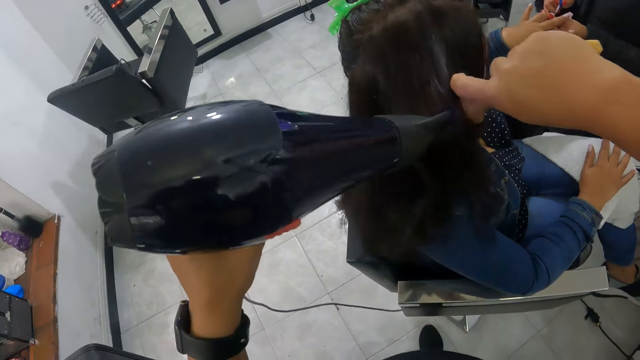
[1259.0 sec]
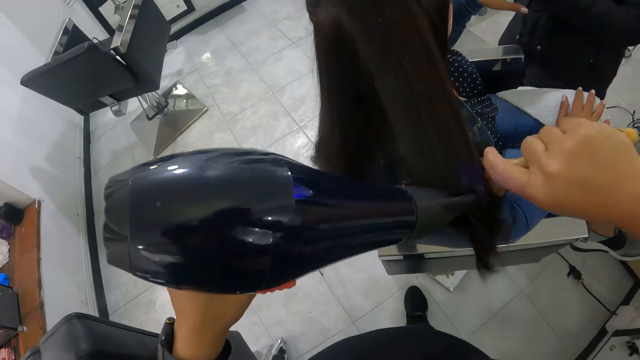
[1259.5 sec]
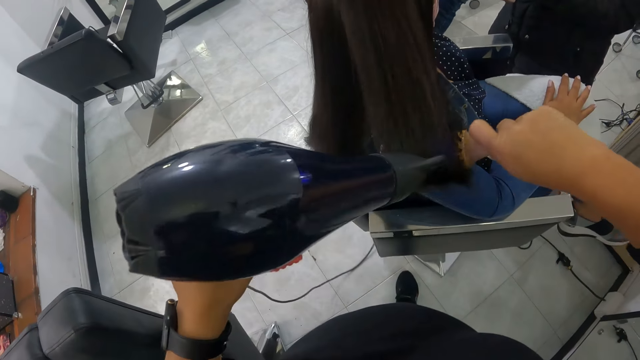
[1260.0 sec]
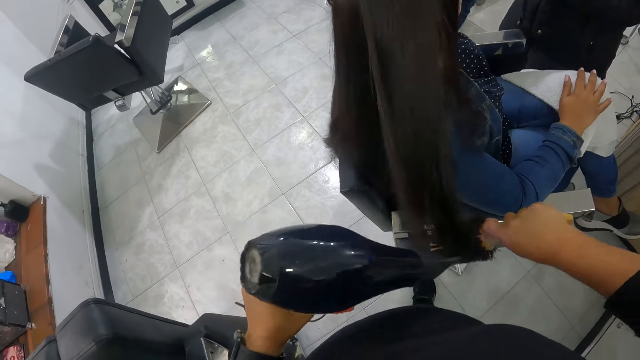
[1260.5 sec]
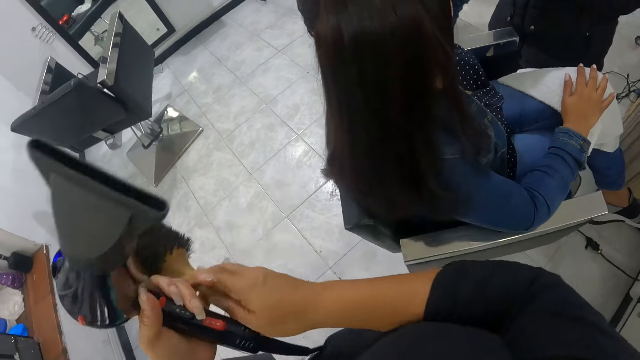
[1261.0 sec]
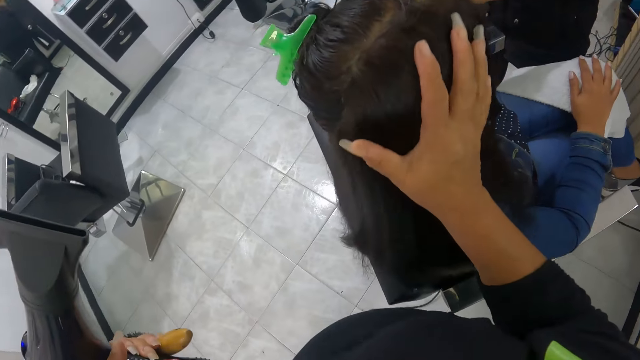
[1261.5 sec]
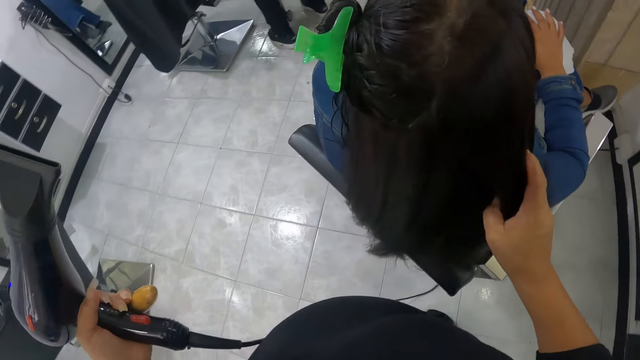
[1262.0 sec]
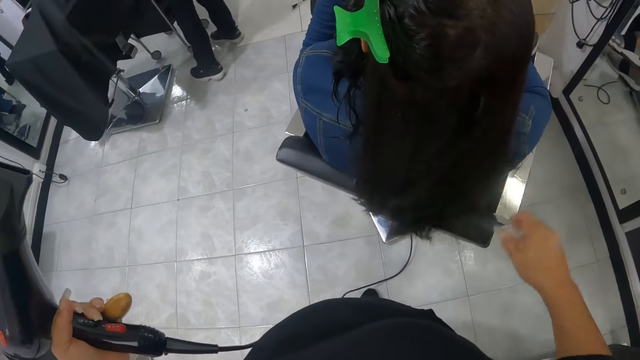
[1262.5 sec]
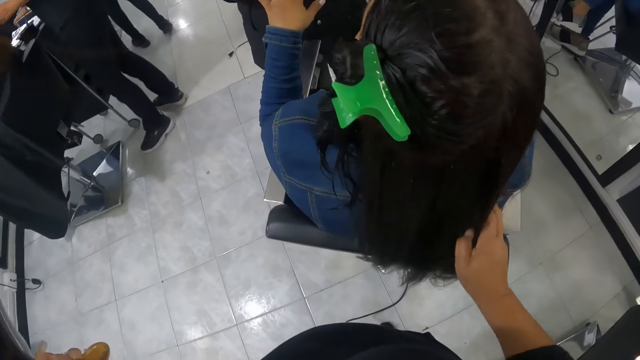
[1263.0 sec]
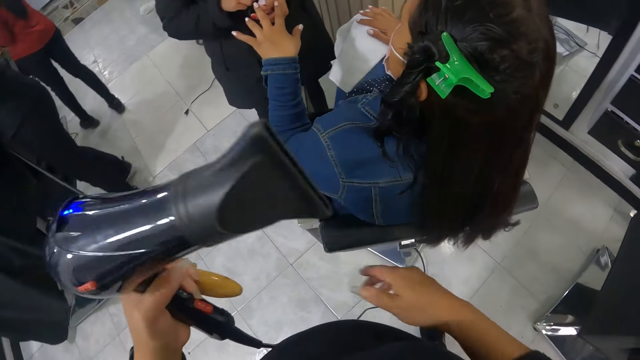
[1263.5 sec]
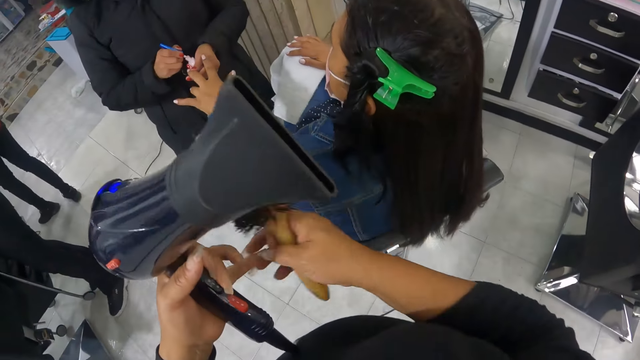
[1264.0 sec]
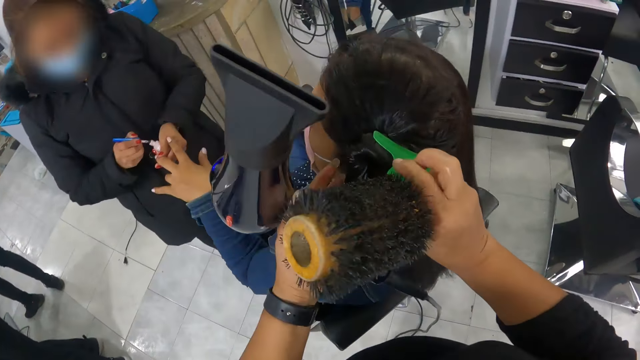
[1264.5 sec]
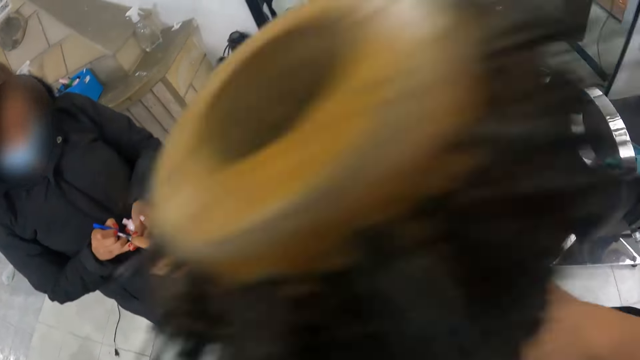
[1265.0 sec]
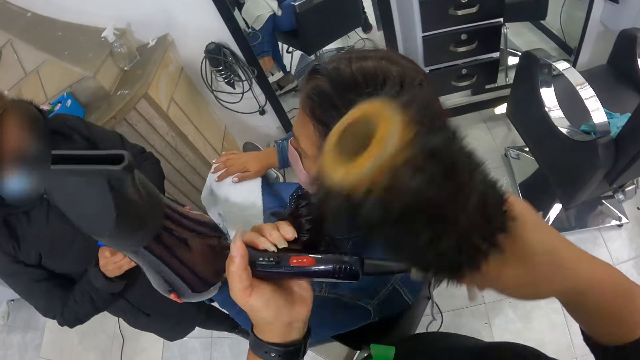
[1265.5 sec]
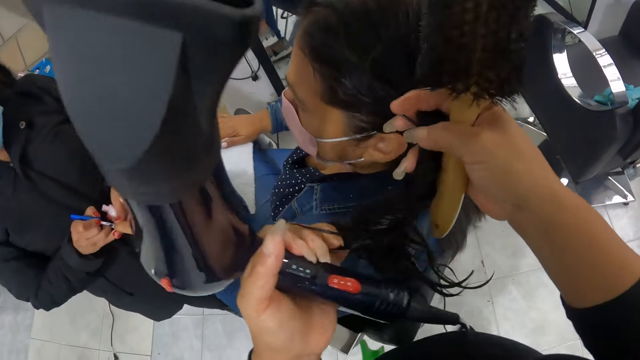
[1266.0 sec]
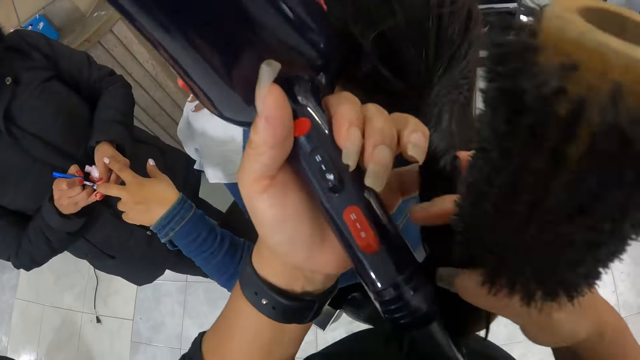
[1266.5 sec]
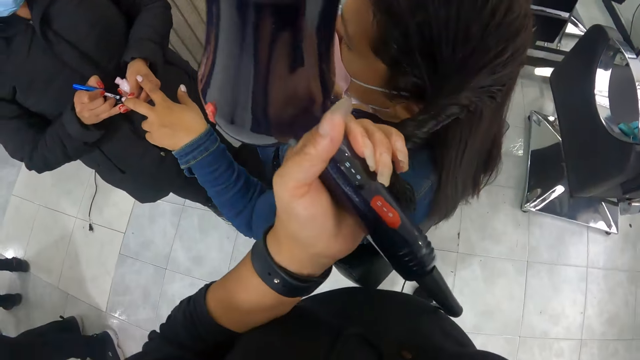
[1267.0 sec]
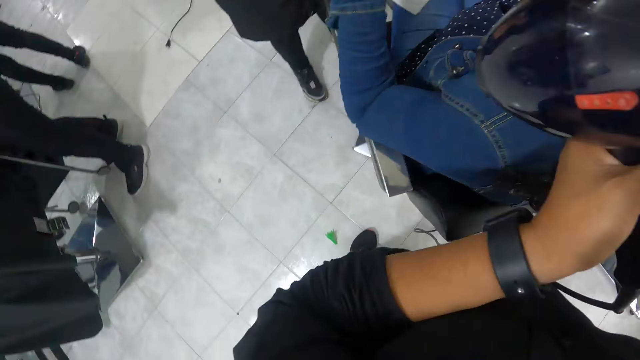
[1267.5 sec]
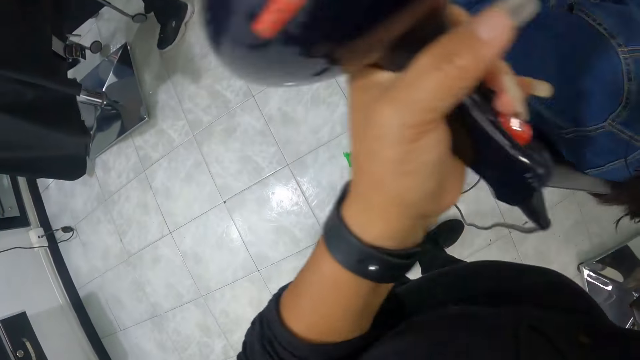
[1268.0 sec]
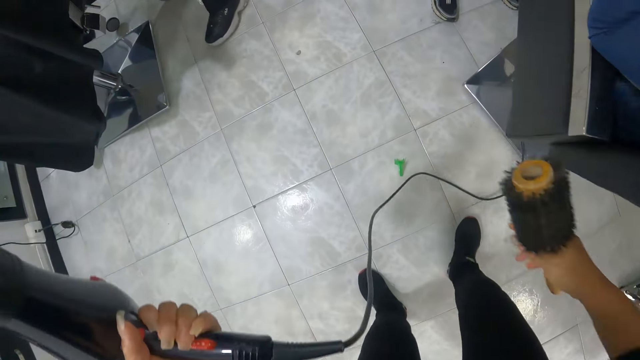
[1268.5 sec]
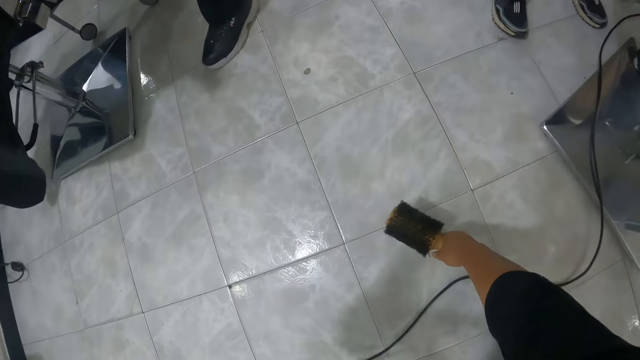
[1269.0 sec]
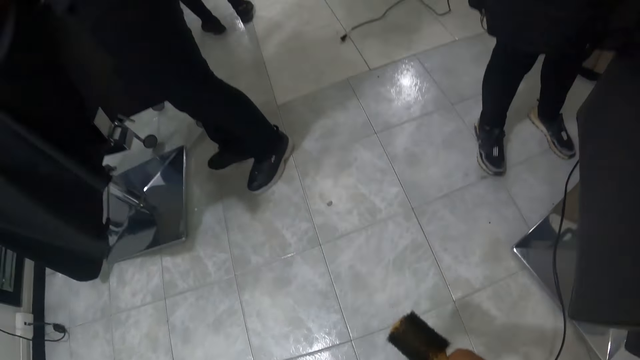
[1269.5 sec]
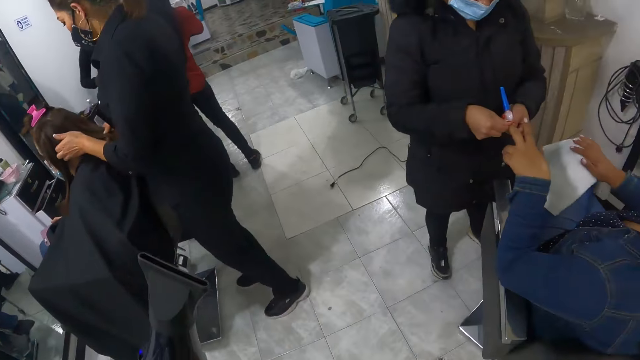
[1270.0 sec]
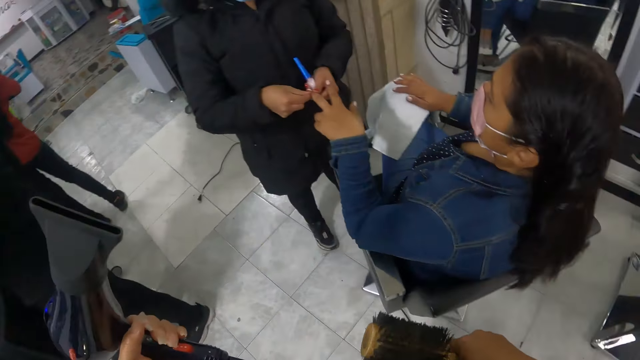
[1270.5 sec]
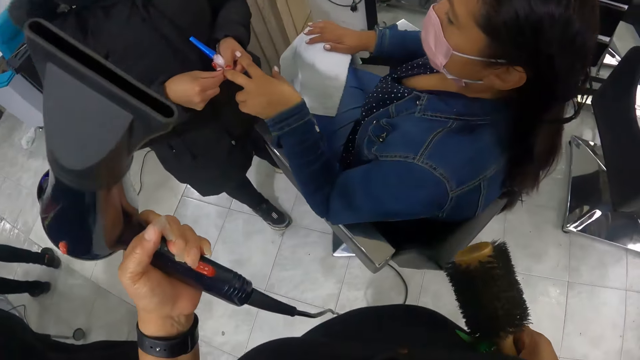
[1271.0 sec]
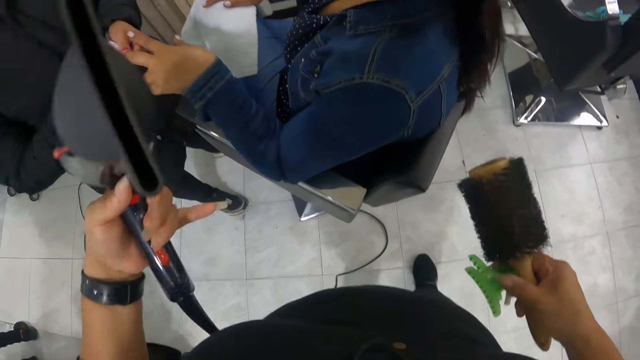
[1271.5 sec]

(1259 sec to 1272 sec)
The camera wearer combs the woman's hair with the hairbrush in her right hand. She blows the woman's hair with the hair blower in her left hand. She passes the hairbrush in her right hand to her left hand. She touches the woman's hair with her right hand. She passes the hairbrush in her left hand to her right hand. Another woman takes paint from the nail polish with the nail polish brush in her right hand. The camera wearer removes the hair clip on the first woman's hair with her right hand. The other woman paints the first woman's left middle finger with the nail polish brush in her right hand. The camera wearer untangles the first woman's hair with both hands. She touches the first woman's hair. She picks up the hair clip from the floor with her right hand. The other woman cleans the first woman's left middle finger with her right hand.

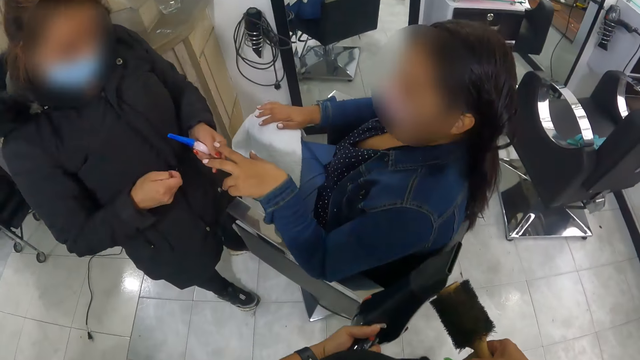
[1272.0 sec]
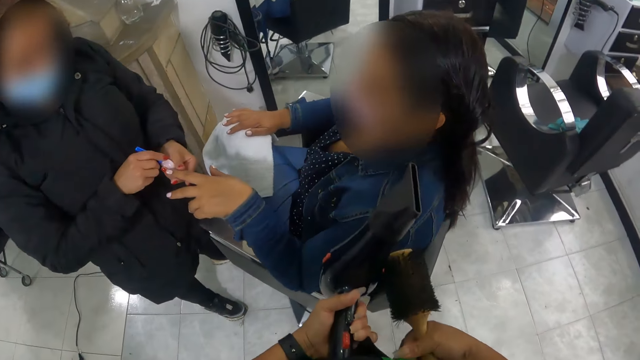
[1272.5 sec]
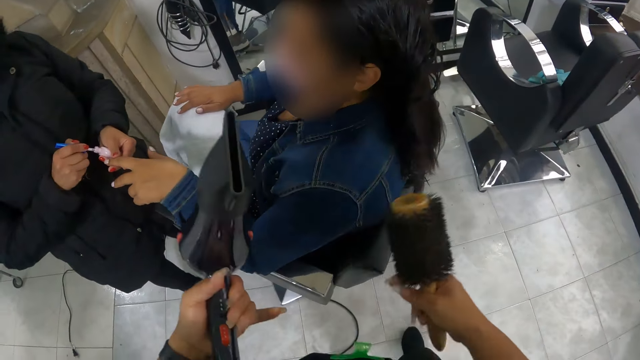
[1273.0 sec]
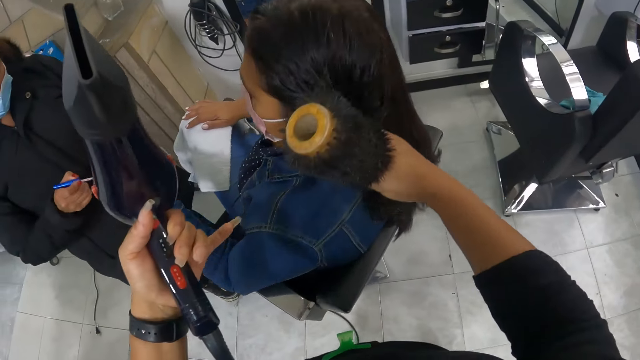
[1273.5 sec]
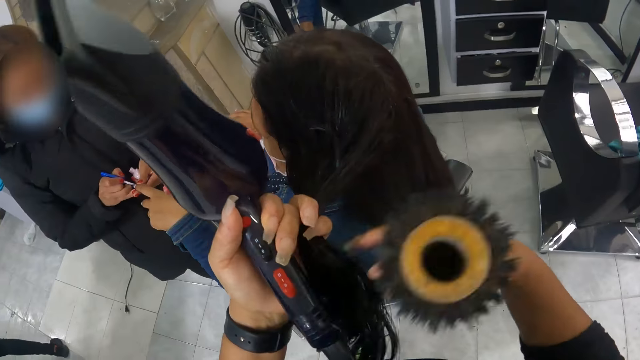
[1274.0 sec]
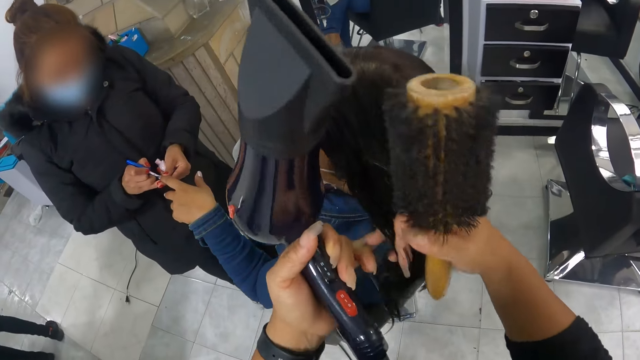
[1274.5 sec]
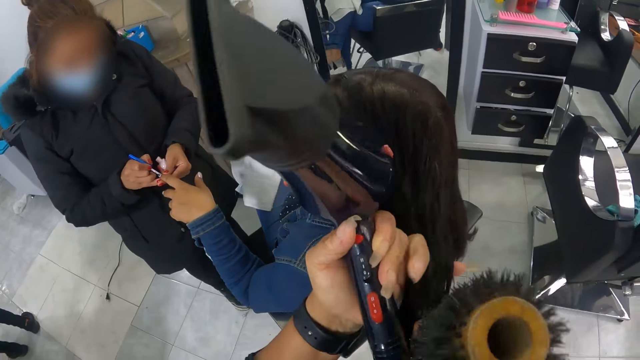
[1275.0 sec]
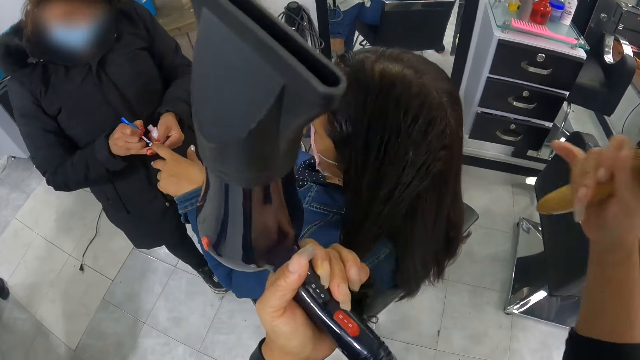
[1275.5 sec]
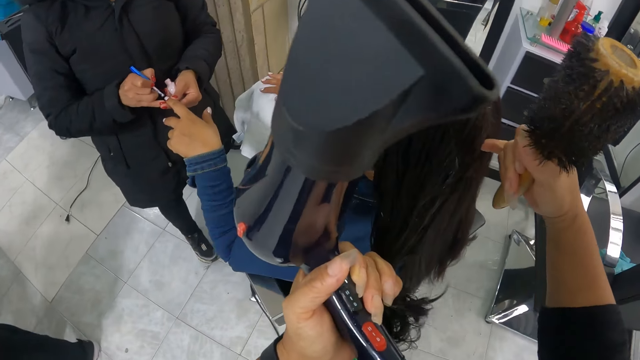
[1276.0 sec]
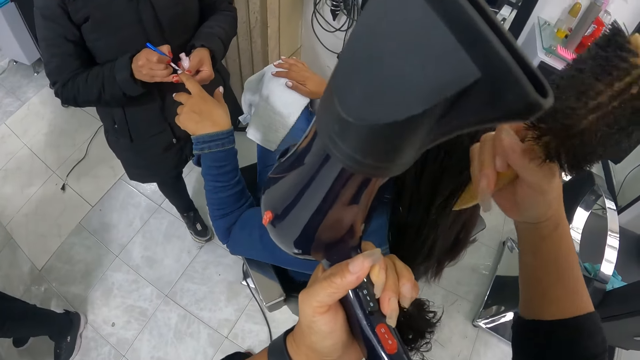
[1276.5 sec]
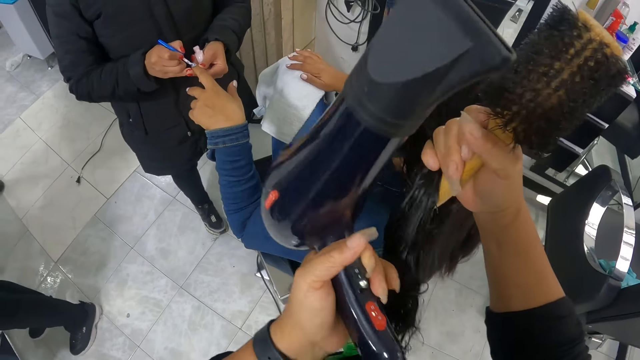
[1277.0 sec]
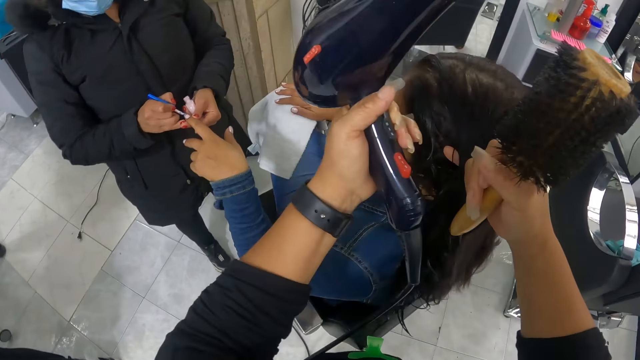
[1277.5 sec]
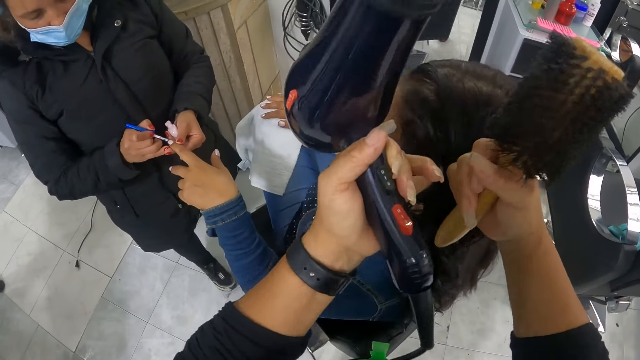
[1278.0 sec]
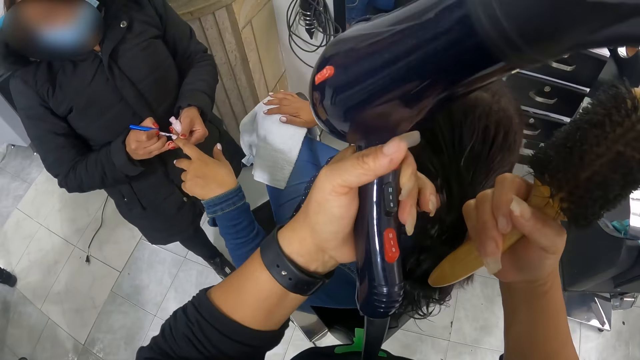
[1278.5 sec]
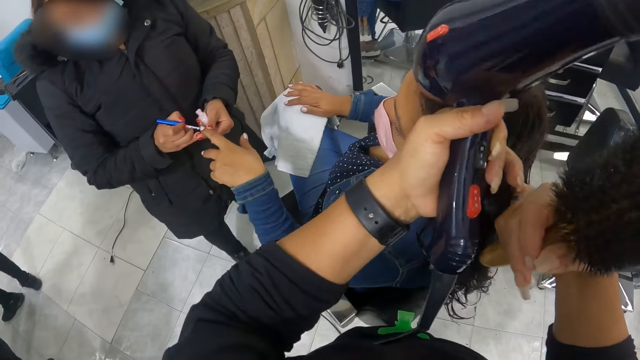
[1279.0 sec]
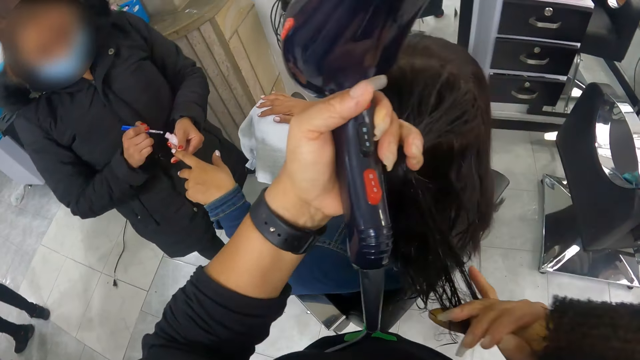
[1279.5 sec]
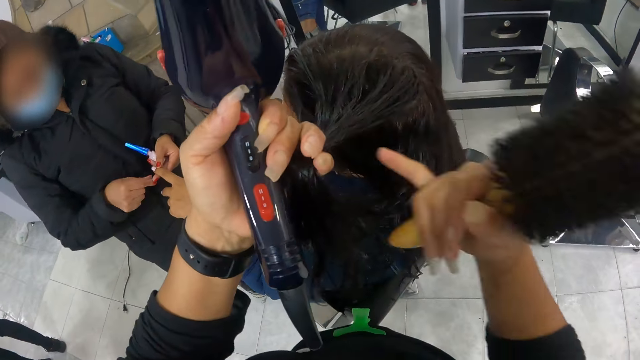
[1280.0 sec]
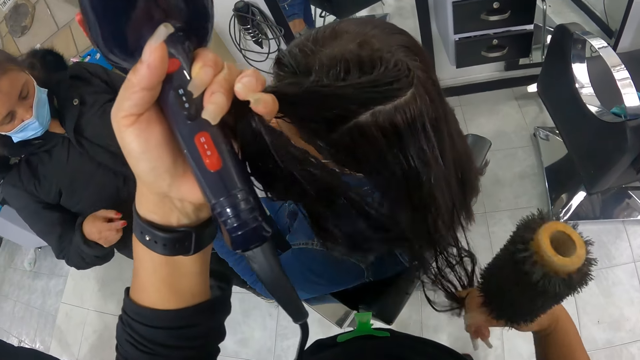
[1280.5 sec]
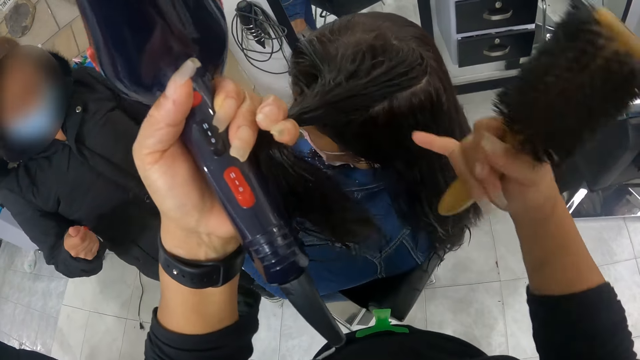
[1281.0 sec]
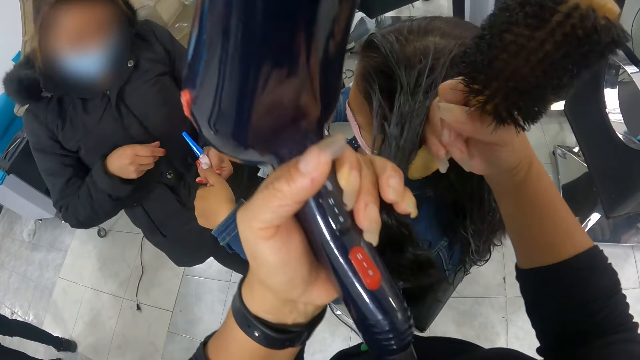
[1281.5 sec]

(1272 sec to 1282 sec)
The camera wearer drops the hair clip in her shirt pocket with her right hand. A woman takes paint from the nail polish with the nail polish brush in her right hand. The woman paints another woman's left index finger with the nail polish brush in her right hand. The camera wearer untangles the other woman's hair with both hands. She touches the other woman's hair. She lines the other woman's hair with her right pinky finger. She holds the other woman's hair with her left hand. The first woman drops the nail polish brush inside the nail polish with her right hand.
